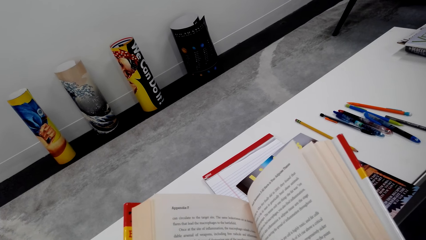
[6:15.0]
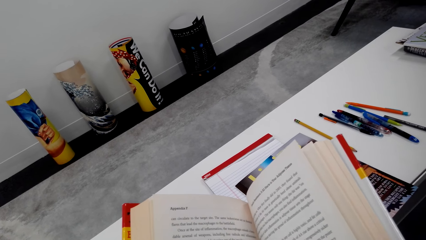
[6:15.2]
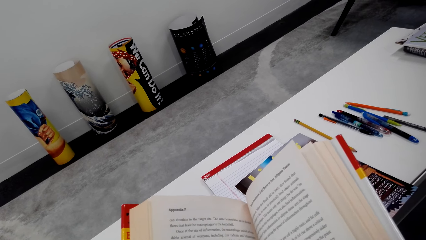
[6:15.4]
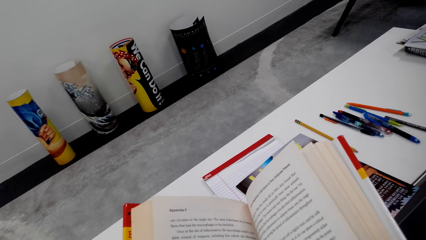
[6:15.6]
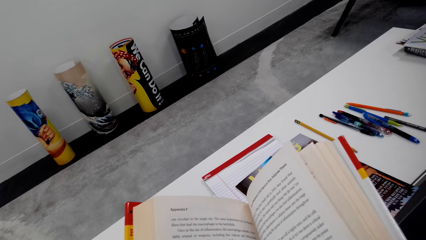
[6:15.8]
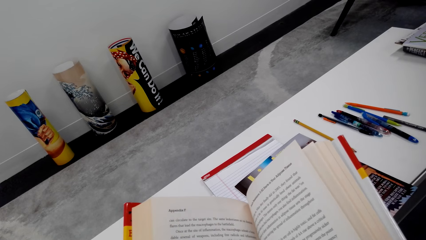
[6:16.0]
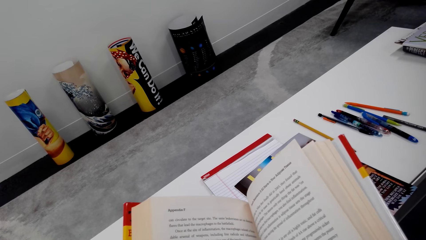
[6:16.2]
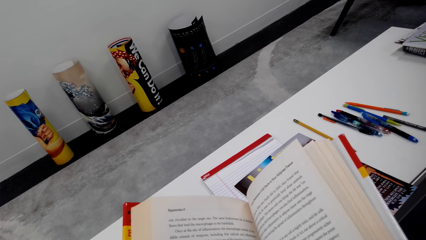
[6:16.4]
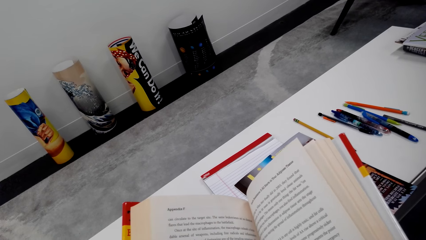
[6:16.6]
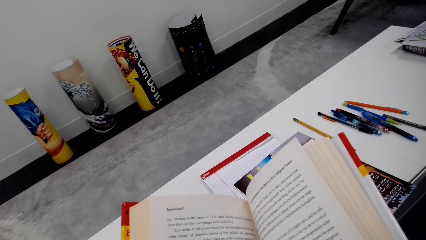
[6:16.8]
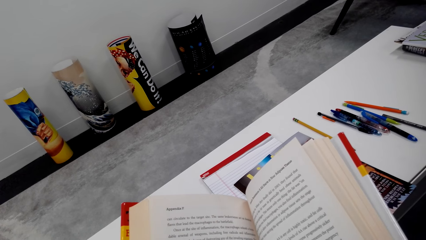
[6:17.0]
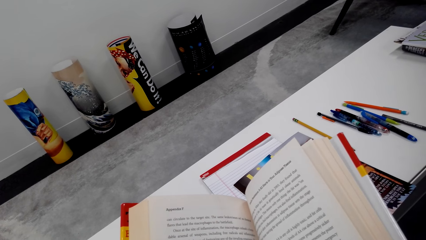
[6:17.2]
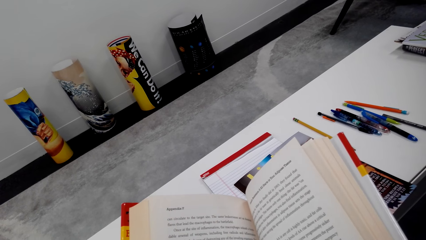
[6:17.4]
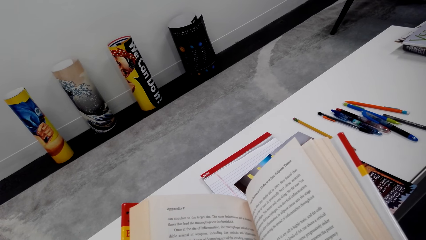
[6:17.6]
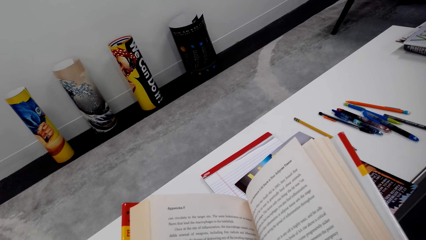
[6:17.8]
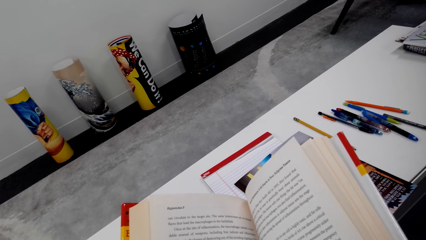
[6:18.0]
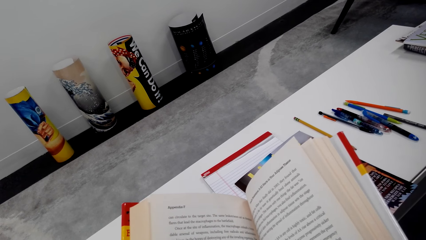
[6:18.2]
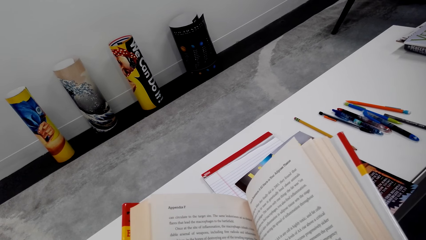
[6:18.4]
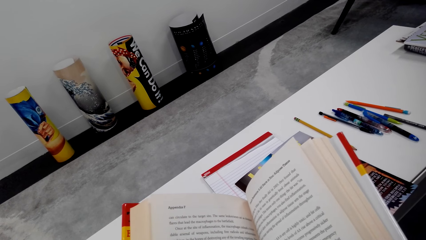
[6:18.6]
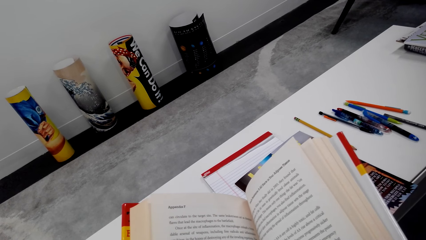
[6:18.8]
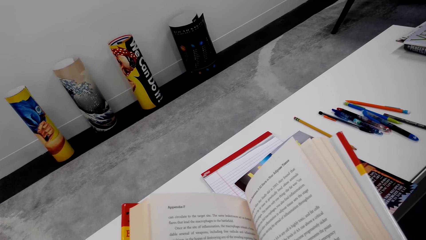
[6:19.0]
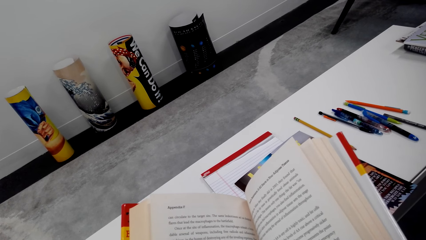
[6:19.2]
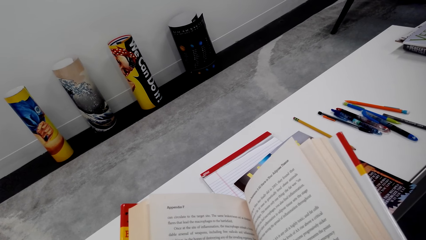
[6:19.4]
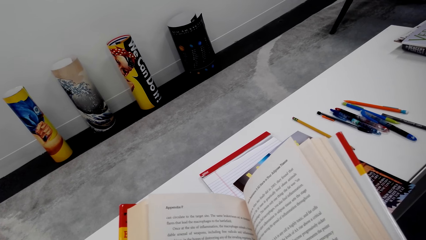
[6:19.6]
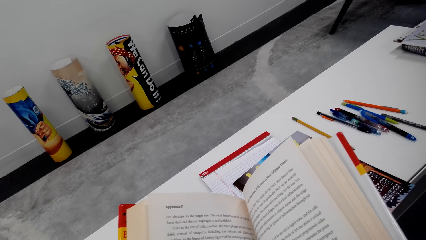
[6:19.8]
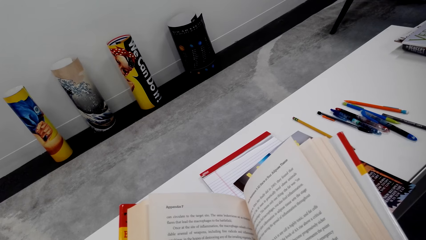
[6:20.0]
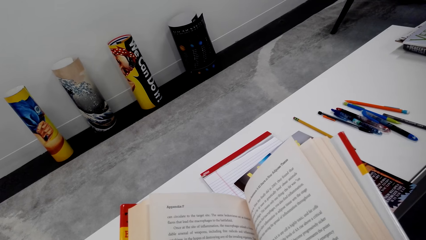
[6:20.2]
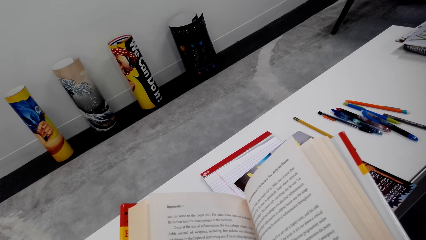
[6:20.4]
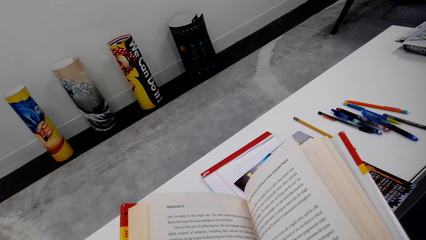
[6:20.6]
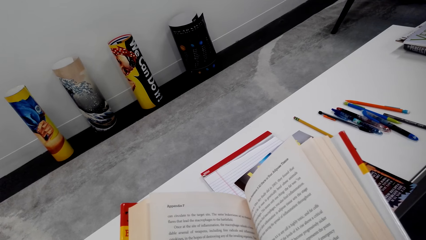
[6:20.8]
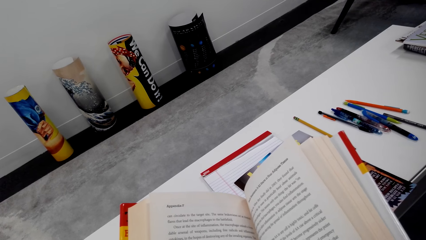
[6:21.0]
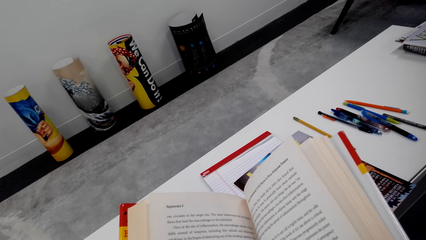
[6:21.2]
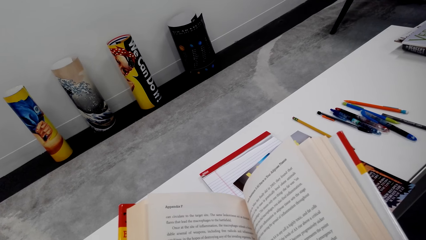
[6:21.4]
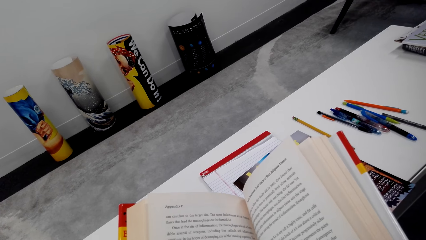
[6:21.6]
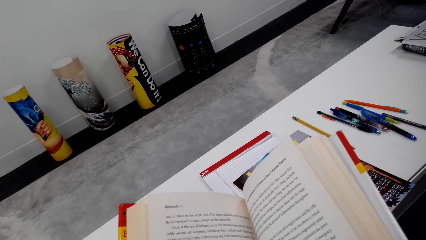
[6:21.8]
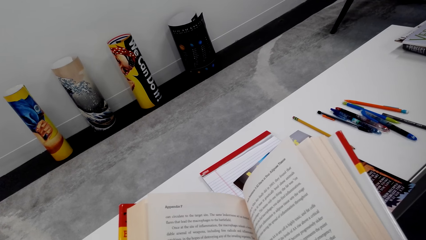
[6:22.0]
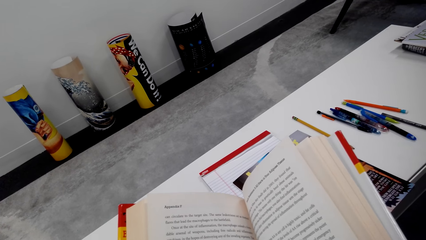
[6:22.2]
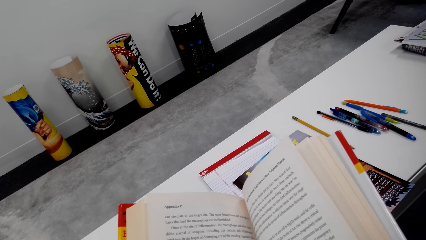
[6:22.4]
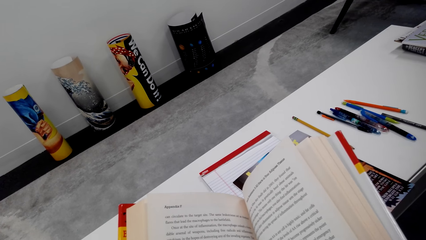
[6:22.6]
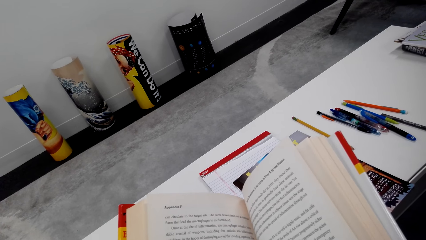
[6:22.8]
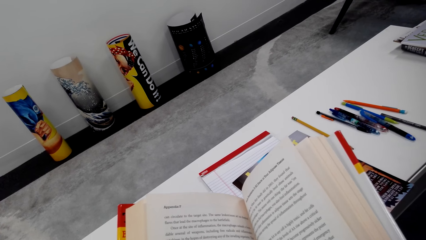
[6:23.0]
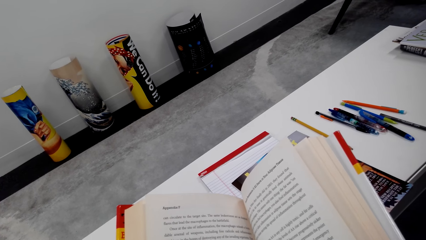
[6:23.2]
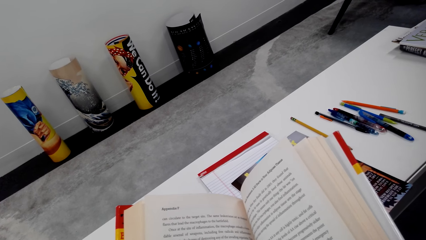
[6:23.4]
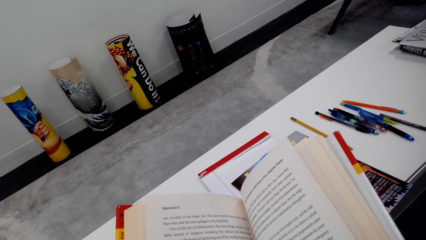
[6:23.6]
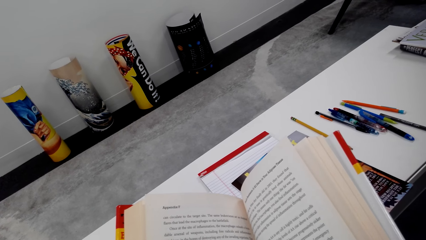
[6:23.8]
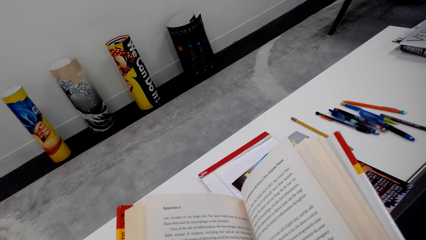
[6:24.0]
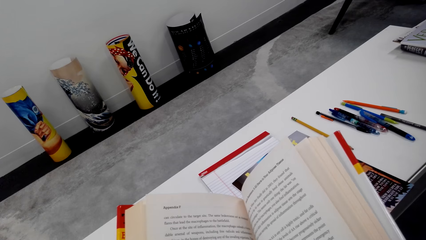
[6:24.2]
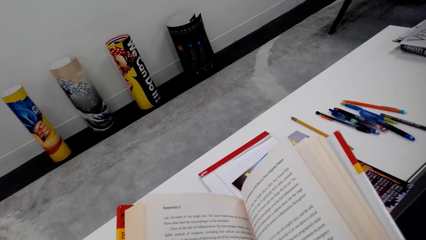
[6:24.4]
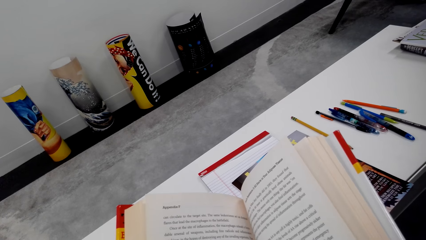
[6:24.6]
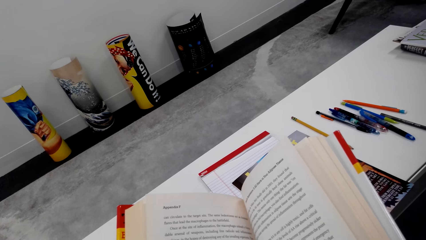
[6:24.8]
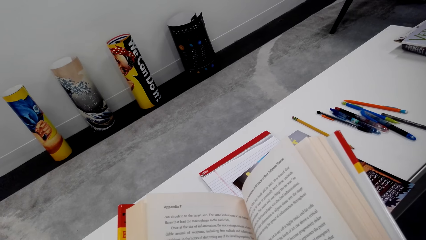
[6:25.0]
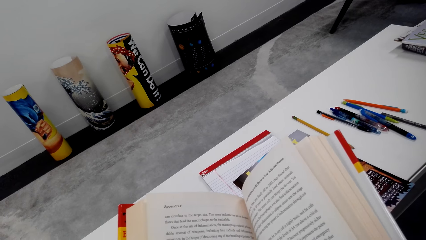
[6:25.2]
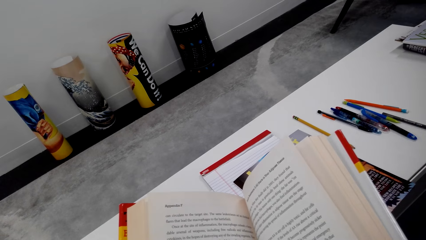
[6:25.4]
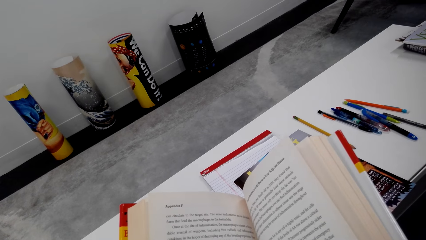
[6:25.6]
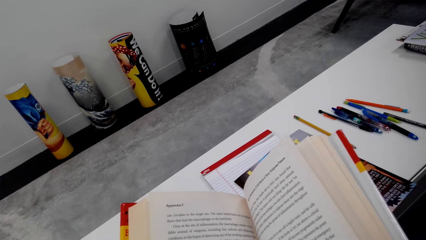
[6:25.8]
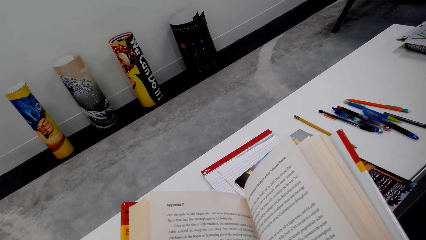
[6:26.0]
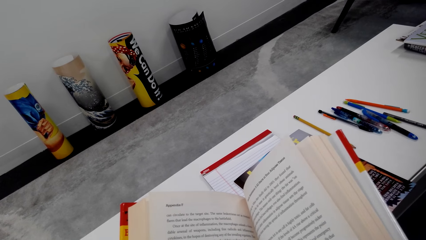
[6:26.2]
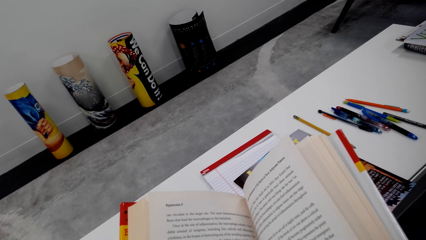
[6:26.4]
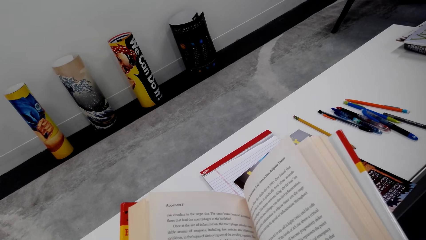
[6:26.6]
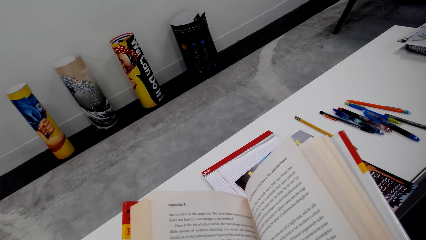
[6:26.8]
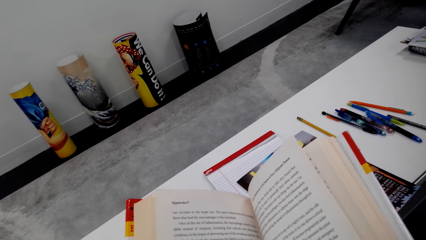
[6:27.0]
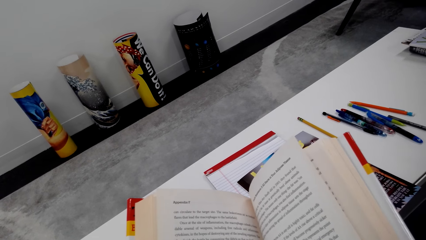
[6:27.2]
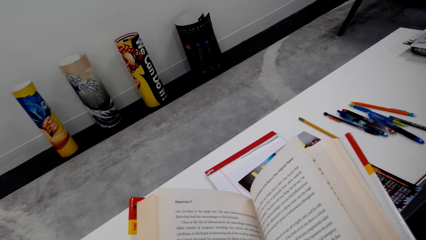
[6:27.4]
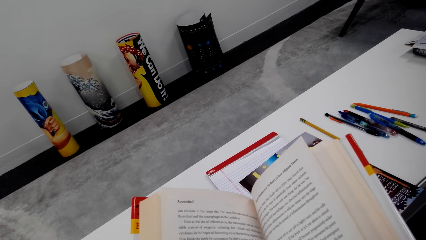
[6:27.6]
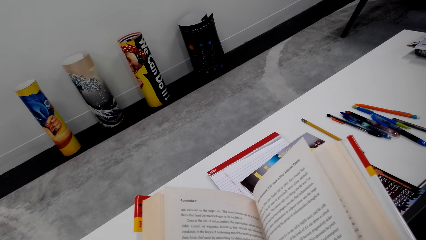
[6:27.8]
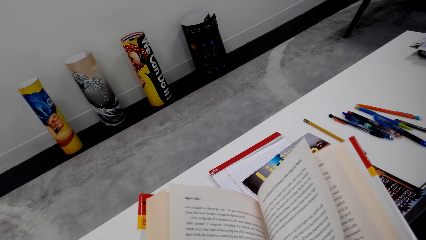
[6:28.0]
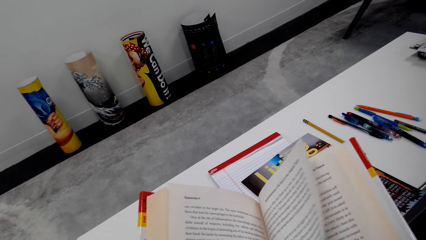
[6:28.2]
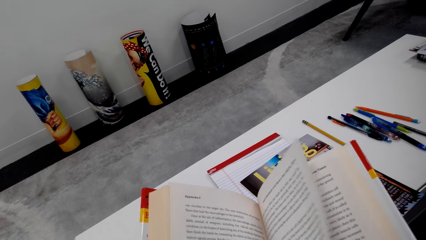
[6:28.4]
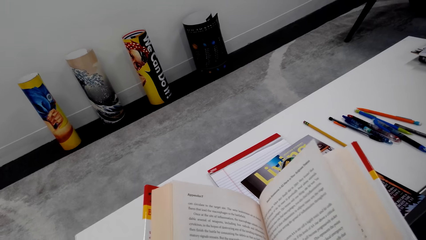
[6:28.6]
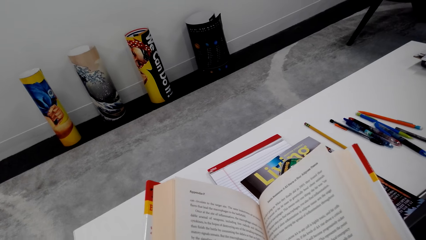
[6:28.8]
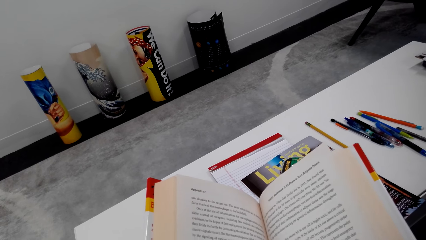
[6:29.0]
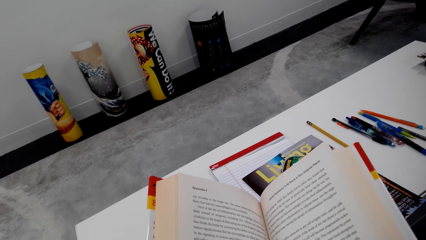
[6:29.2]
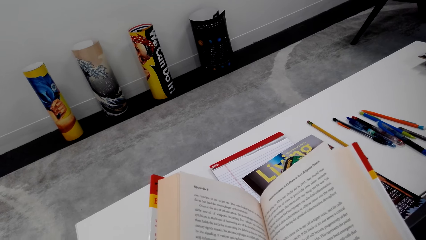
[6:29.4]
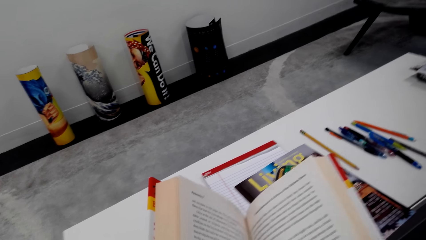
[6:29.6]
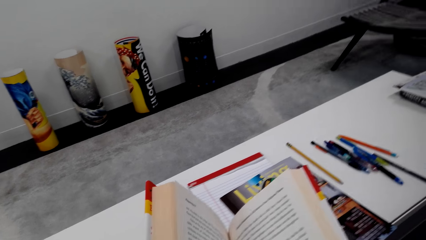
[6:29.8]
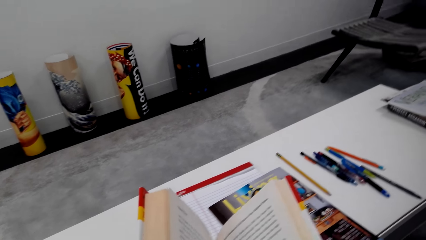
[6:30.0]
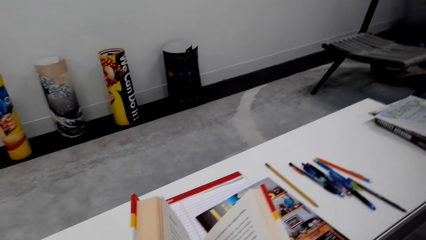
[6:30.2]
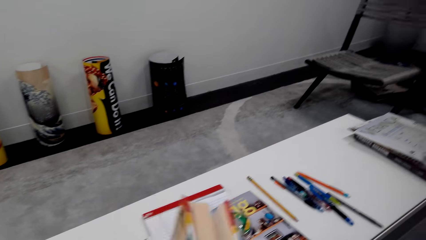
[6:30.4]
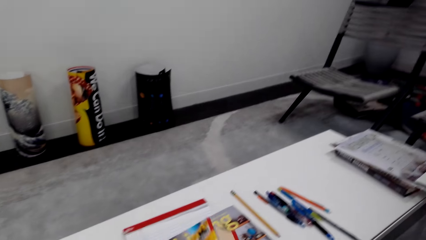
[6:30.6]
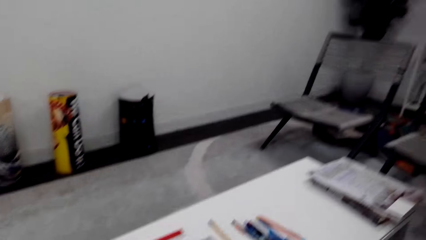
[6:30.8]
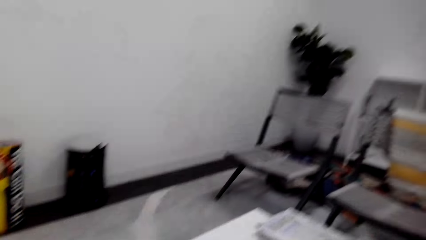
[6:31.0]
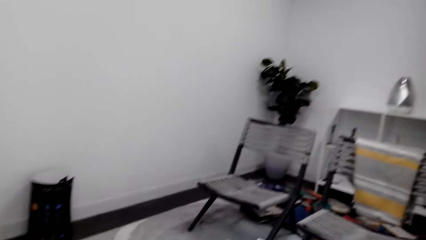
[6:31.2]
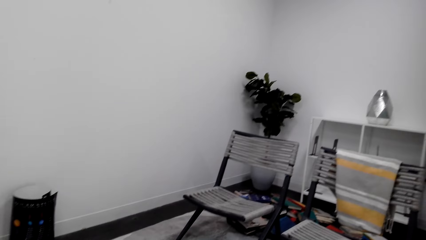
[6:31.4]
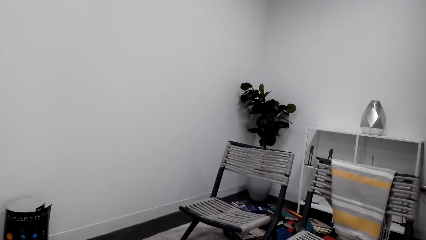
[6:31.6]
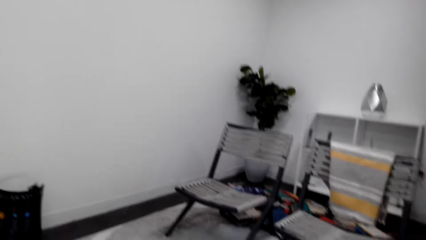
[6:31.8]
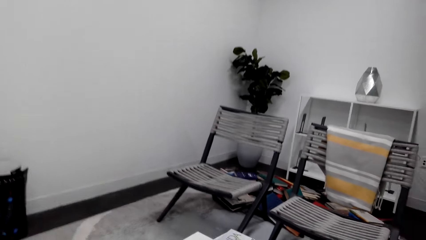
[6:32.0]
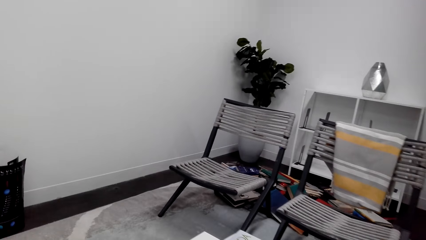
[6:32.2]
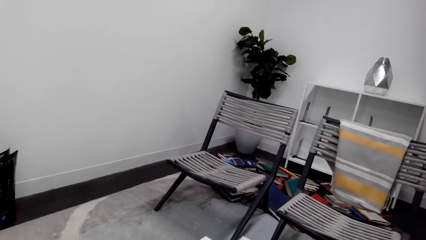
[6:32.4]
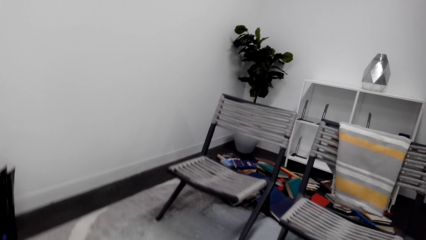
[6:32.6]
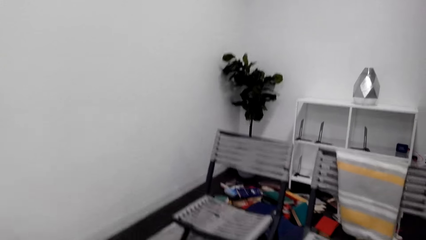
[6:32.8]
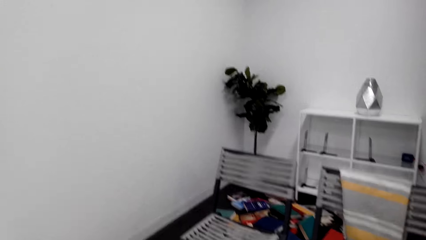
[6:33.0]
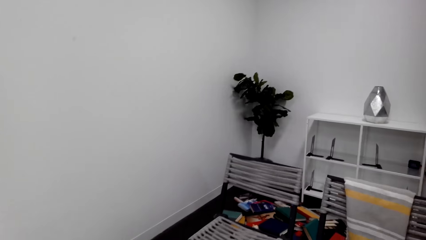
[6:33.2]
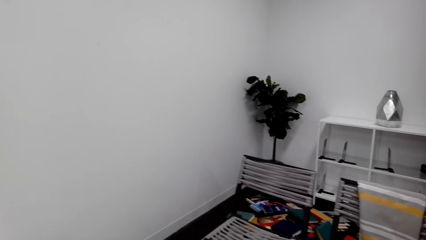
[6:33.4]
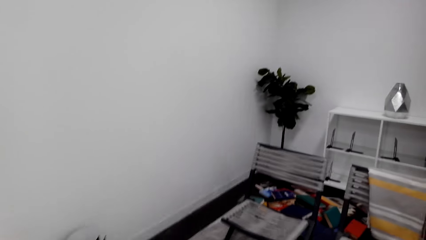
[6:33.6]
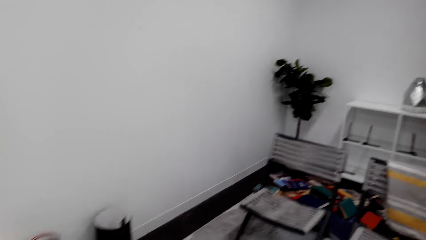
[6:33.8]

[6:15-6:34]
The camera wearer dialogues with a person. They close the book. They look around the house.
